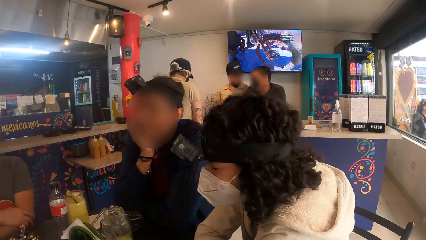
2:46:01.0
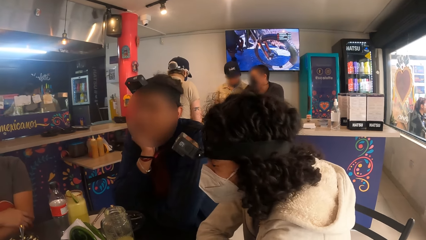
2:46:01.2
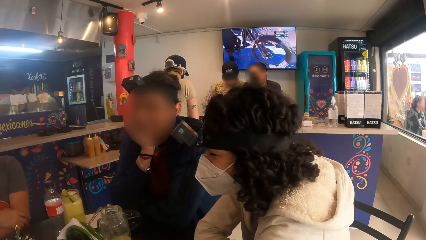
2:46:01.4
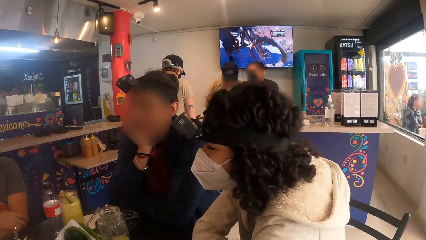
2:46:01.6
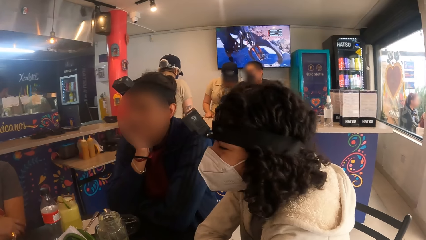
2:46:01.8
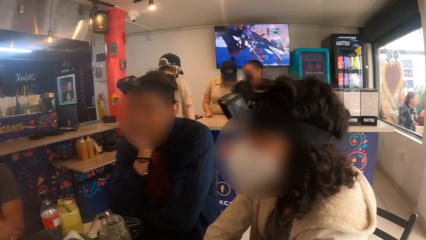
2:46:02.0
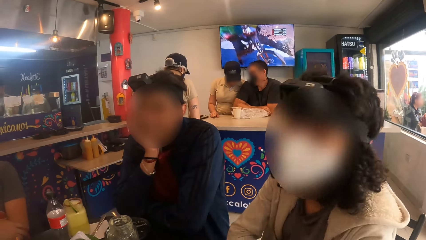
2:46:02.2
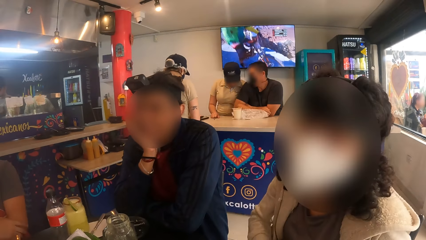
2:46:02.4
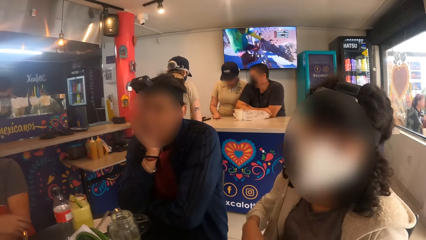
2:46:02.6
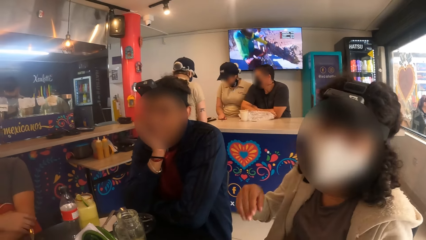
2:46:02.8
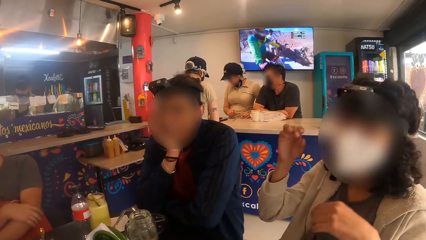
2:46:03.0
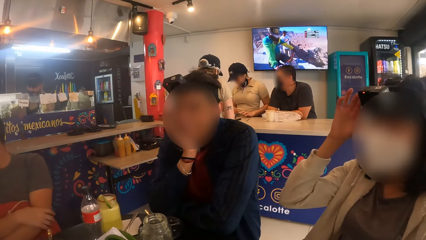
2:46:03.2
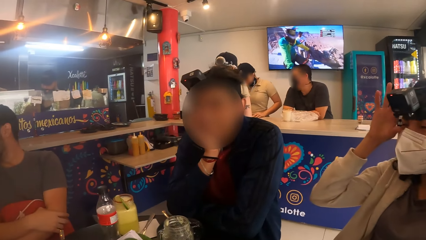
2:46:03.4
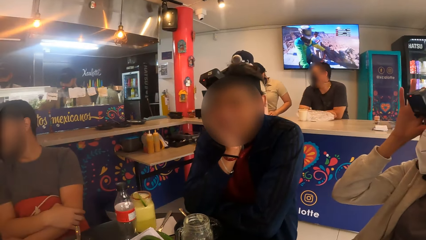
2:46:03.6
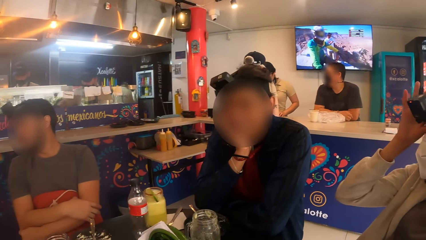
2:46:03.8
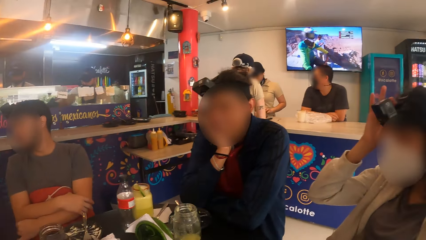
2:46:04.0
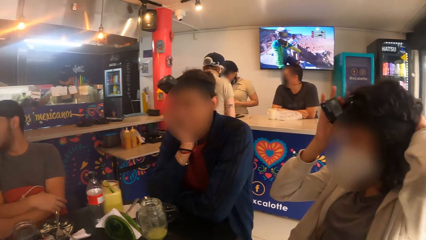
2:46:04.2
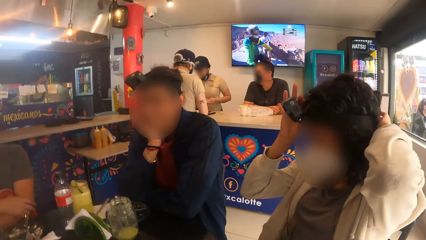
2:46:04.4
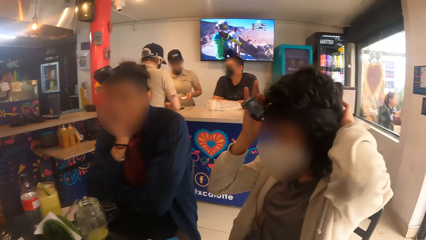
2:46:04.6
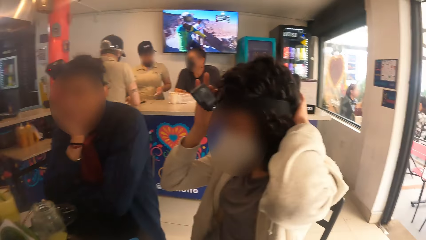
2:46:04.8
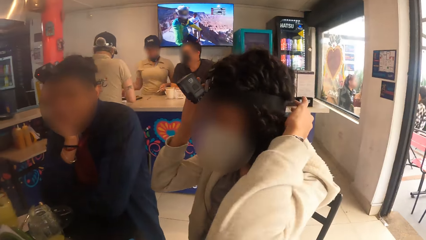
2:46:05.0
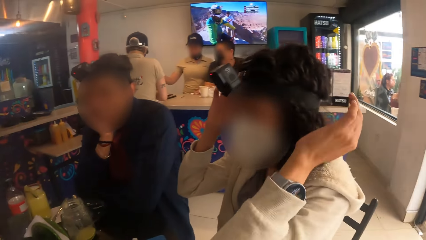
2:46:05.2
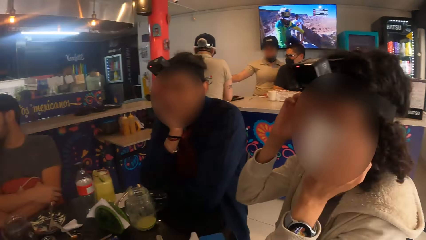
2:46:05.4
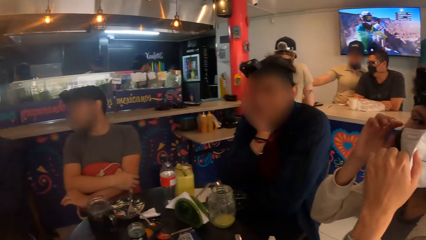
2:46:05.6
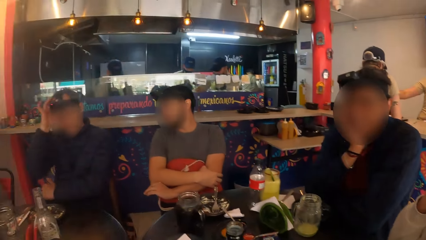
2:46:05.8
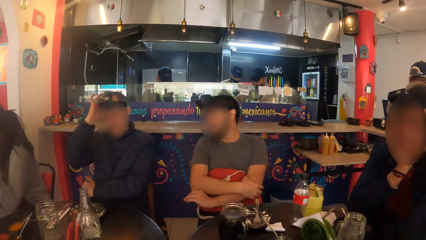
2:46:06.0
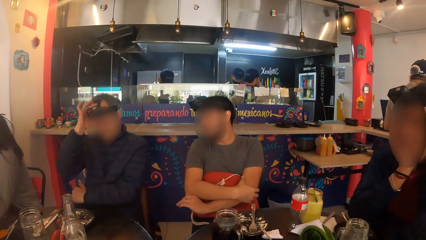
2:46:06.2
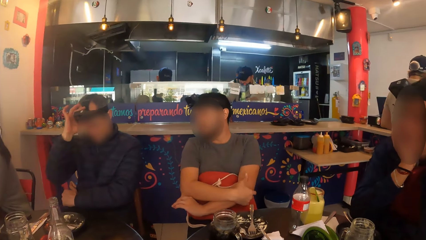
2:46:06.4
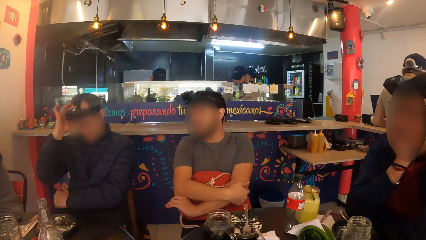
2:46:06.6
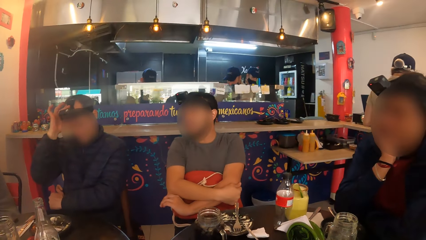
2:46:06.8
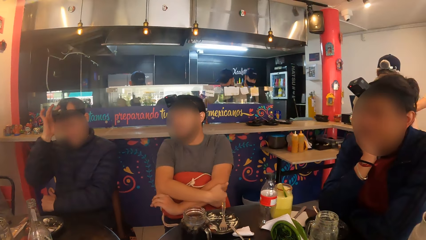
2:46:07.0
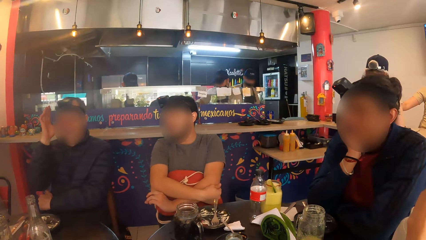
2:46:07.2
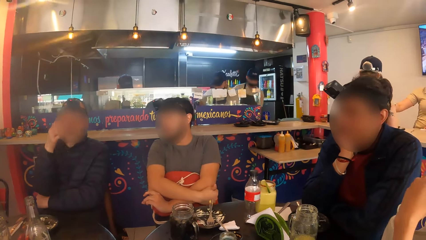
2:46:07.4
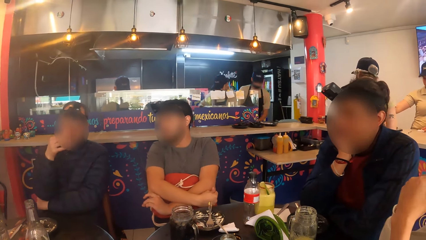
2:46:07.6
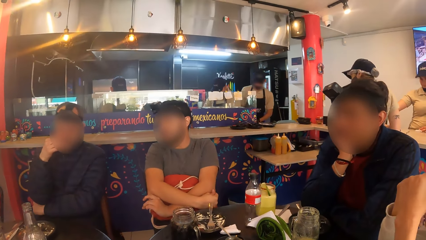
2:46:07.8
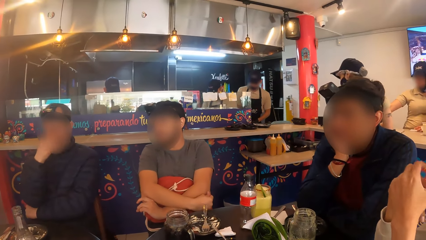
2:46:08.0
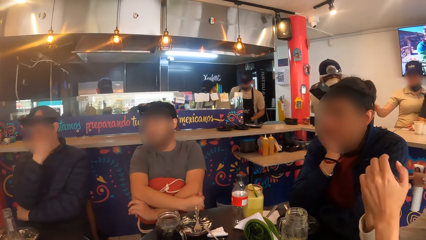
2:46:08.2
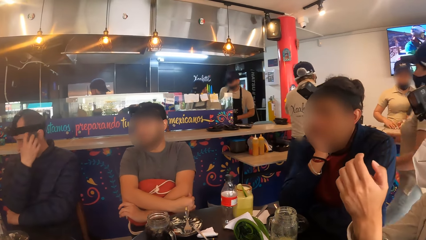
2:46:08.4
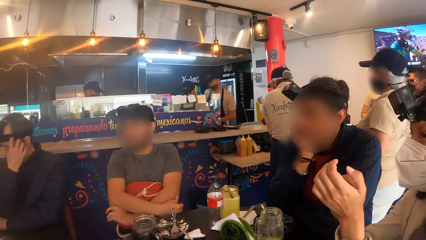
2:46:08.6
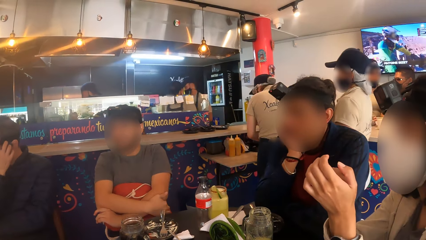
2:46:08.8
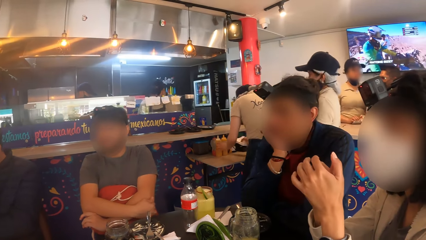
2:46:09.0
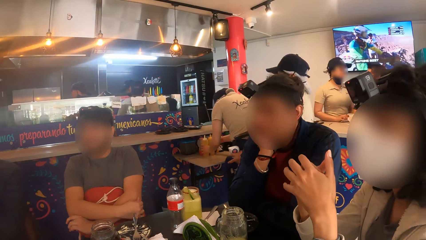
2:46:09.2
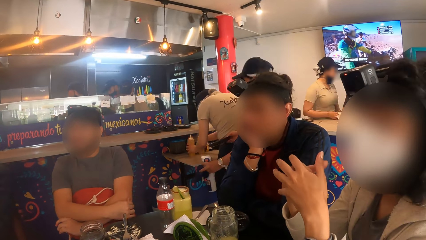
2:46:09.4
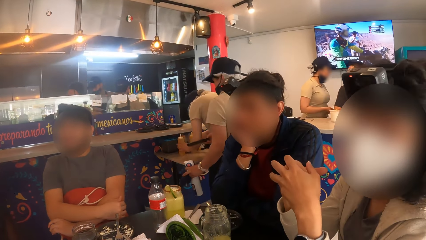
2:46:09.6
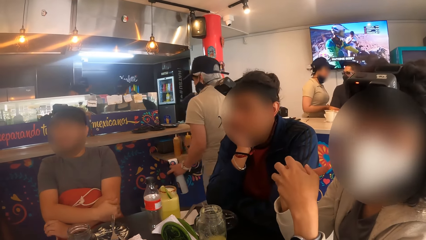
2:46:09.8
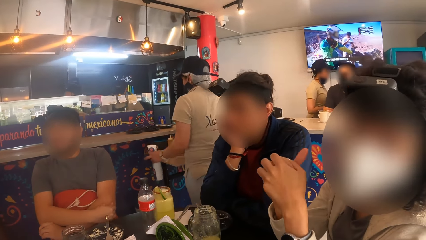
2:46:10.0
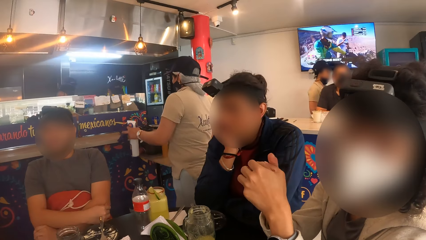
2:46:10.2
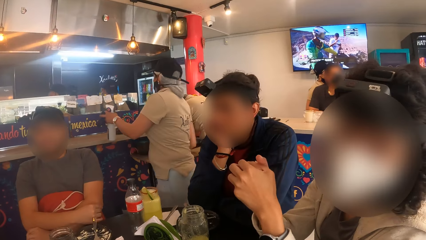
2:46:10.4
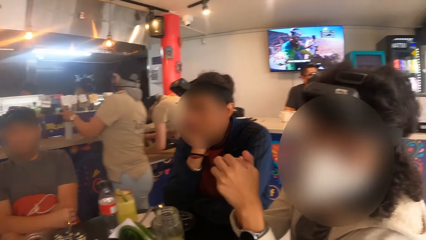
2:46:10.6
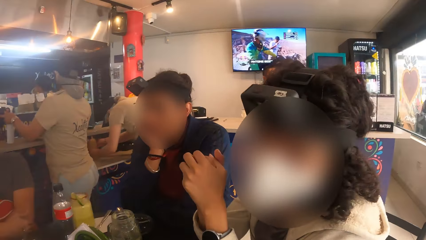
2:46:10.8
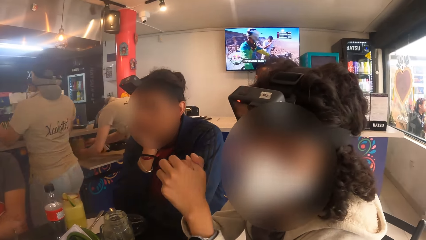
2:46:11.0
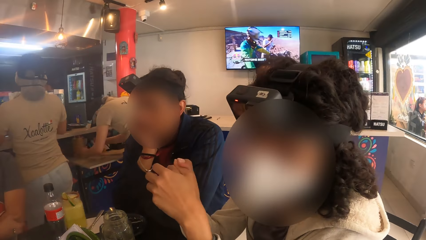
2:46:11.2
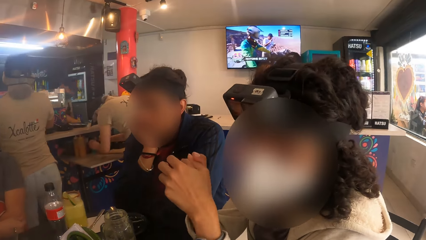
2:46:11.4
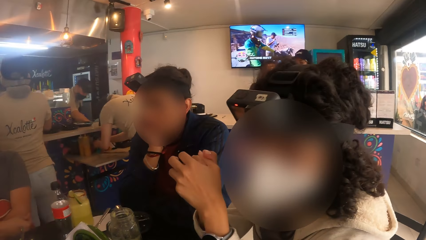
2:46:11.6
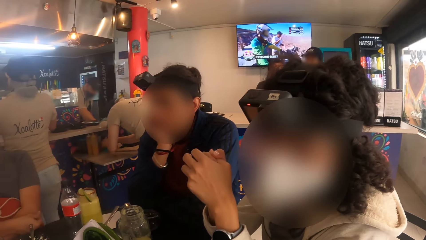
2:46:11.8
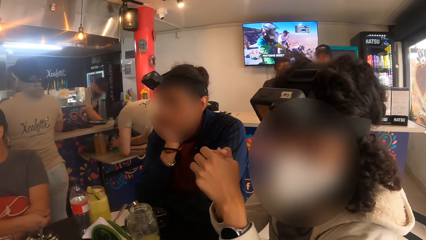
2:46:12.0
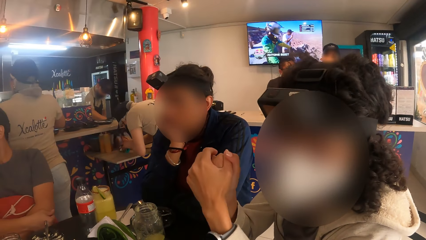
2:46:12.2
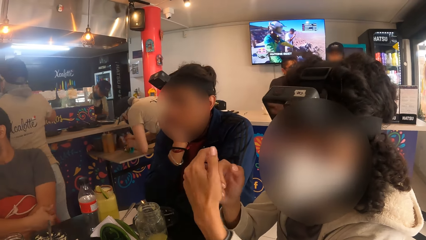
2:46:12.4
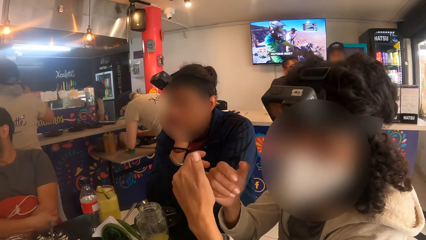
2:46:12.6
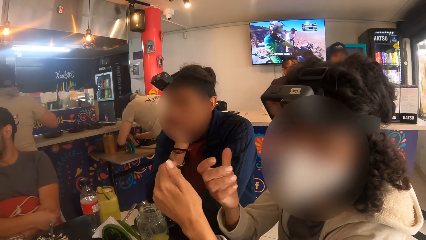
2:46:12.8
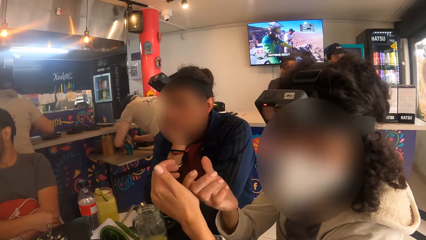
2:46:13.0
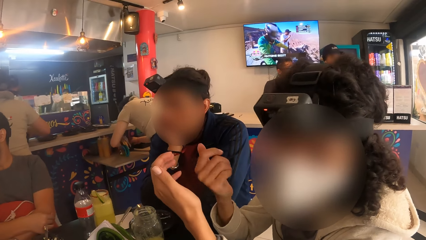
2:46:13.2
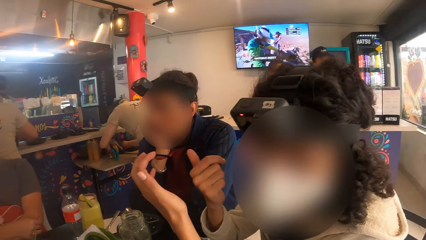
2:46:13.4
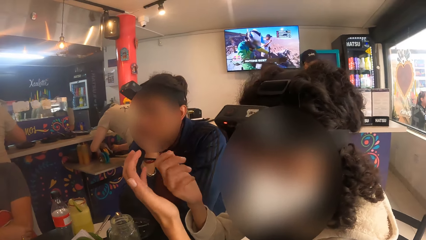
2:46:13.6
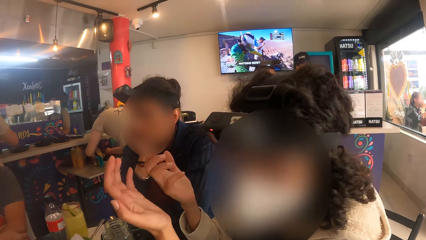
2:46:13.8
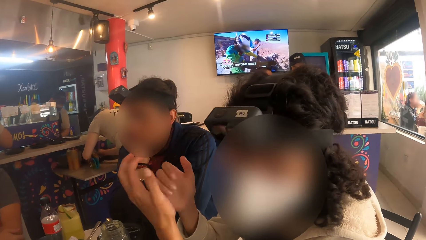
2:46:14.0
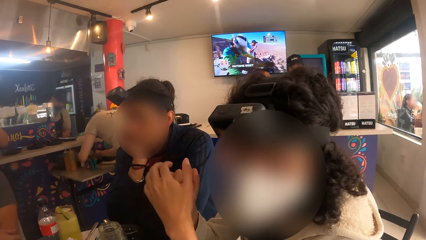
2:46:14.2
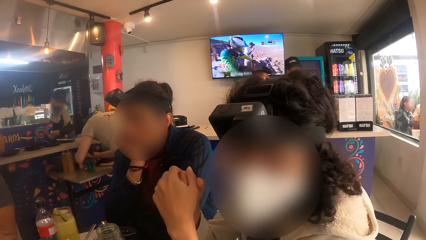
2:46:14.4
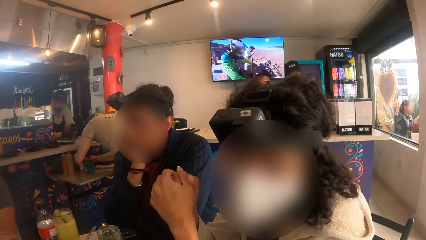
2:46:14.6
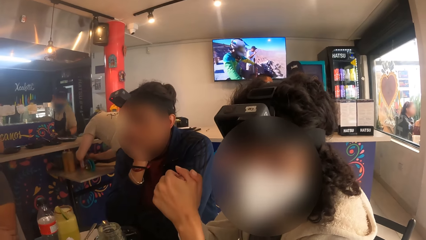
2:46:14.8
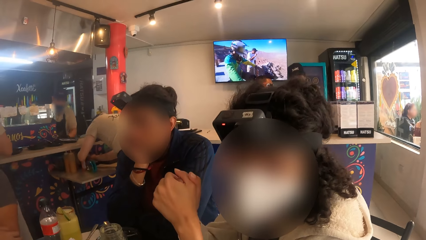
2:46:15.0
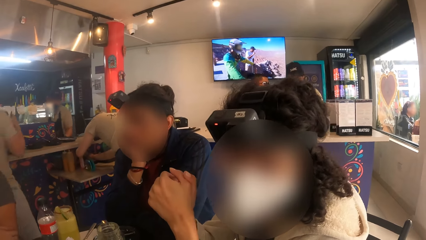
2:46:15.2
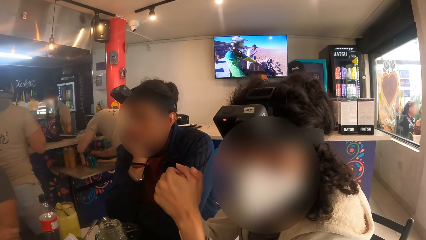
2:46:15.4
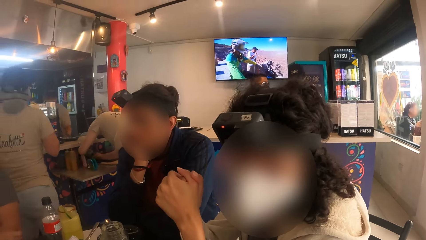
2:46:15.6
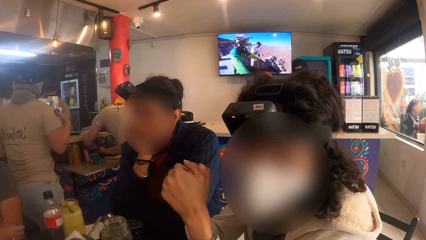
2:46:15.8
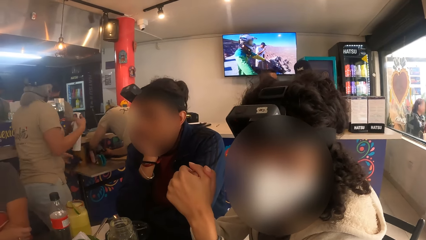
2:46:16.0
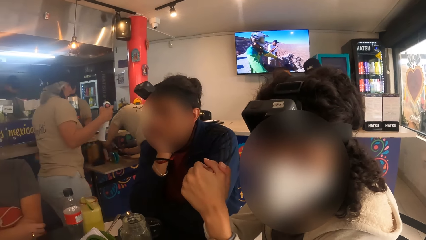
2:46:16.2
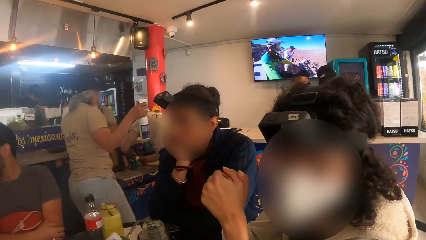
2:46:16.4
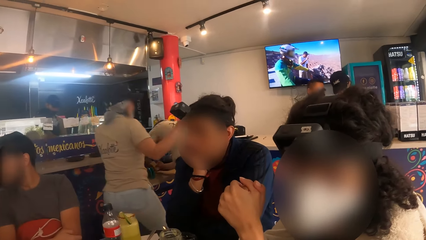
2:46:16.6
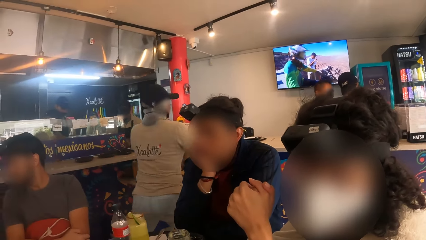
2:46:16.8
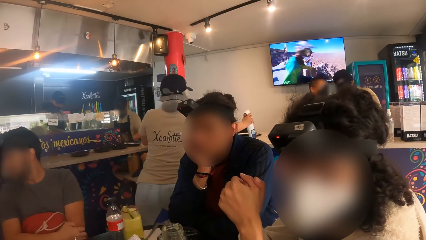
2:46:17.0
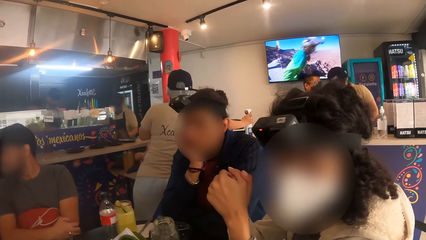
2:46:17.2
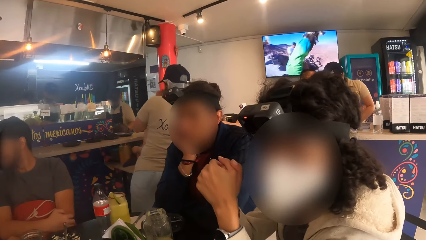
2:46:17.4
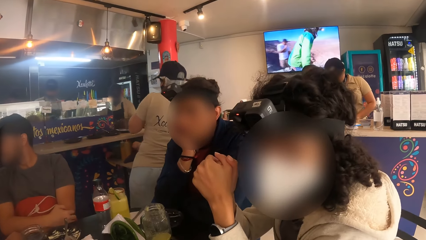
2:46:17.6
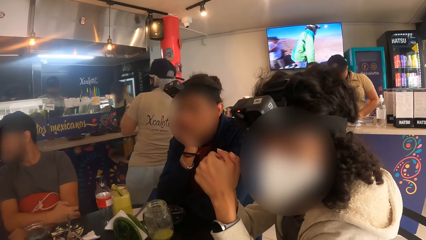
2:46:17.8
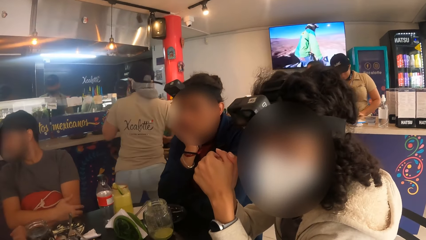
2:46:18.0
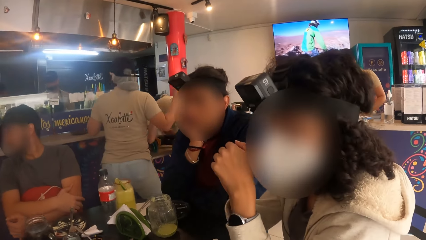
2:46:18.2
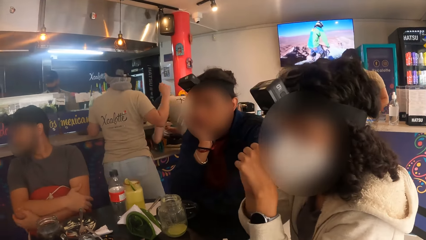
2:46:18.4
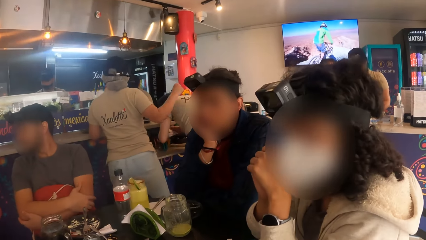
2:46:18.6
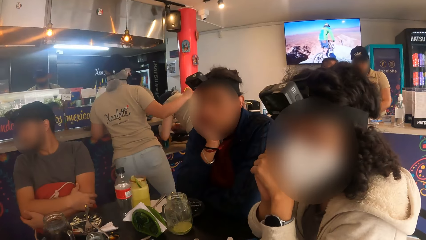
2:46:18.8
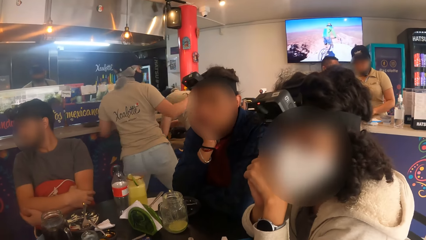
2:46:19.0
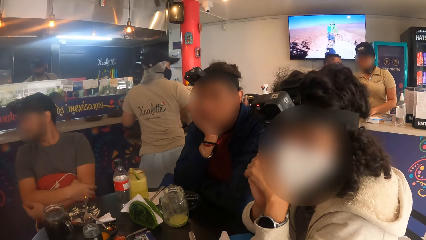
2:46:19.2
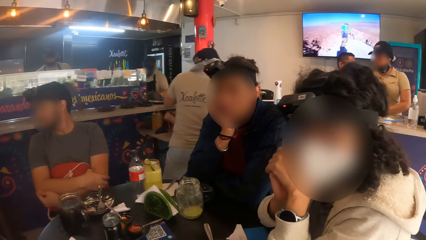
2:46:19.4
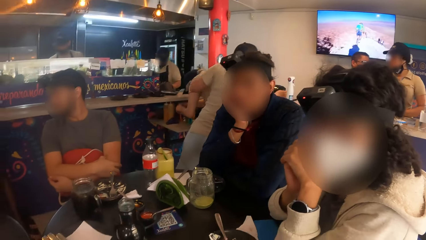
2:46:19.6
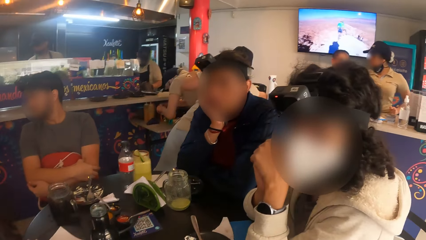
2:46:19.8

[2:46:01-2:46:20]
The woman adjusts the camera on her head with her hands. The woman touches the camera on her head. A man adjusts a camera on his head with his right hand. A person talks to three other people, the woman and the camera wearer. The camera wearer interacts with another man and the woman. The woman talks to the camera wearer. The camera wearer puts the bottle on the cashier table.
